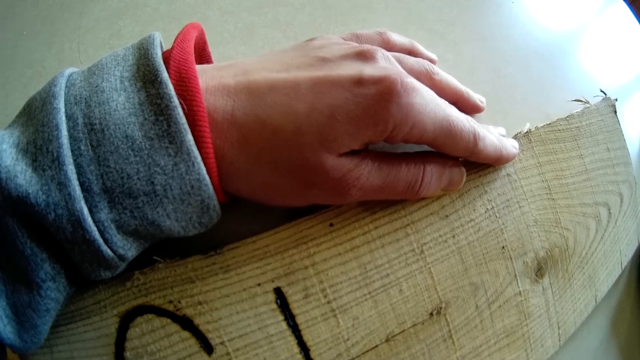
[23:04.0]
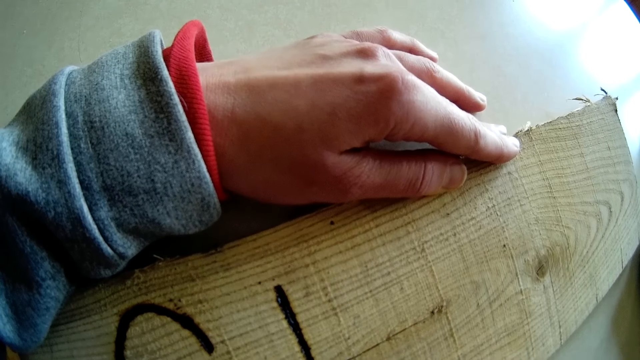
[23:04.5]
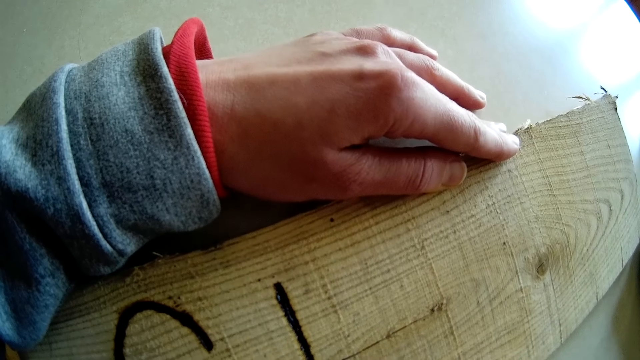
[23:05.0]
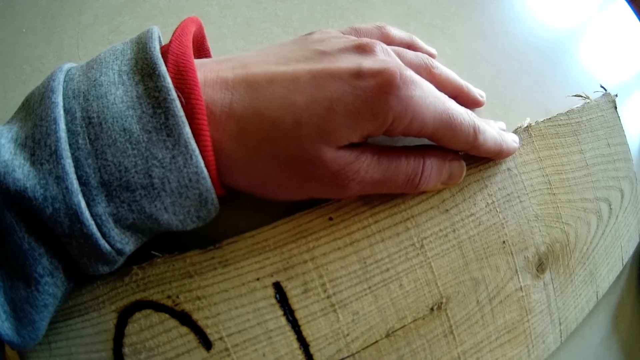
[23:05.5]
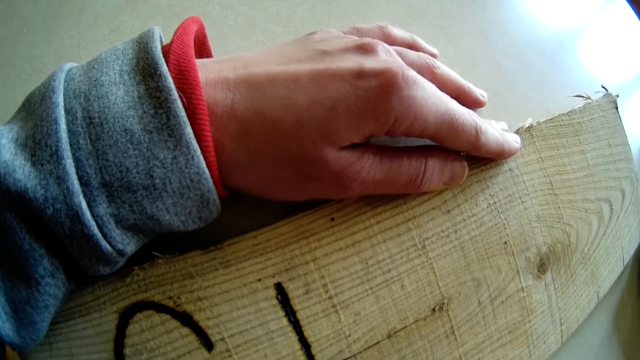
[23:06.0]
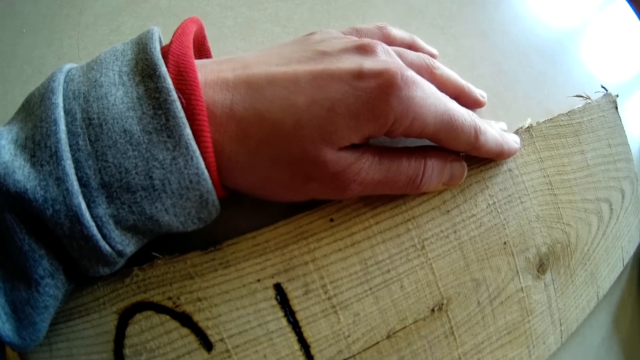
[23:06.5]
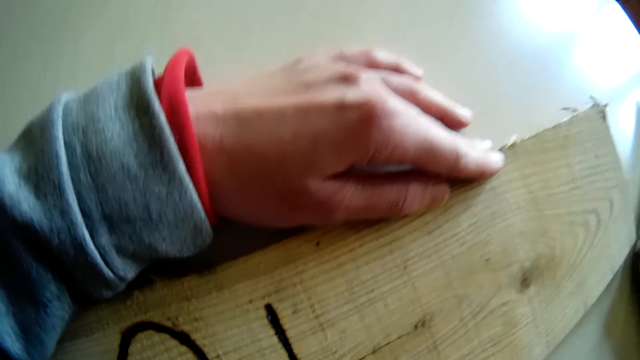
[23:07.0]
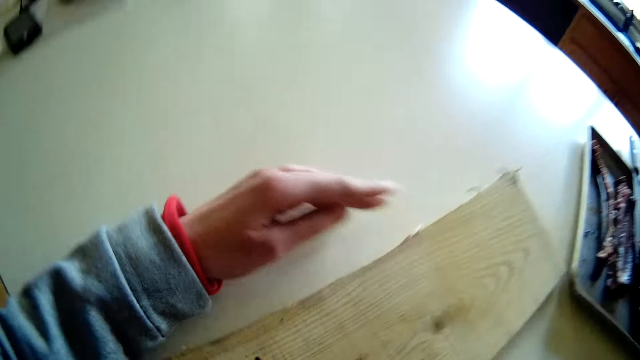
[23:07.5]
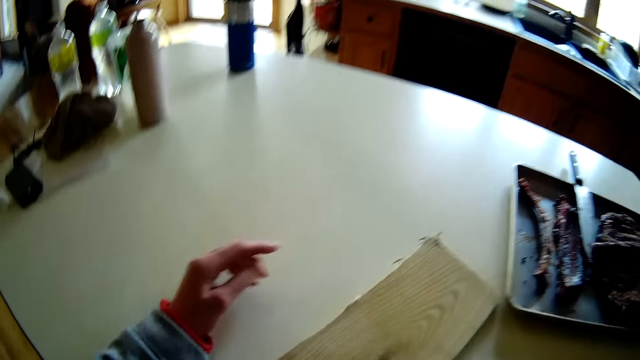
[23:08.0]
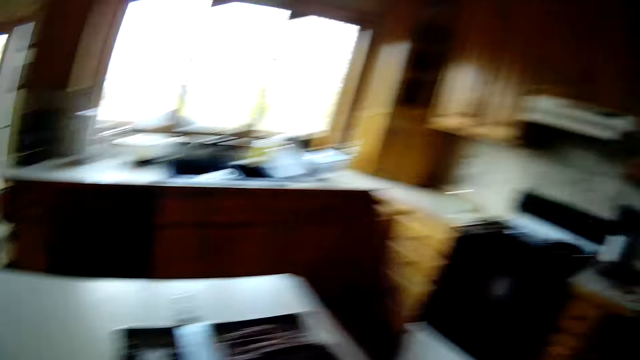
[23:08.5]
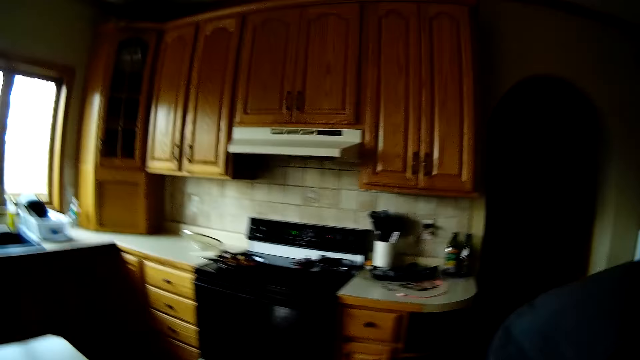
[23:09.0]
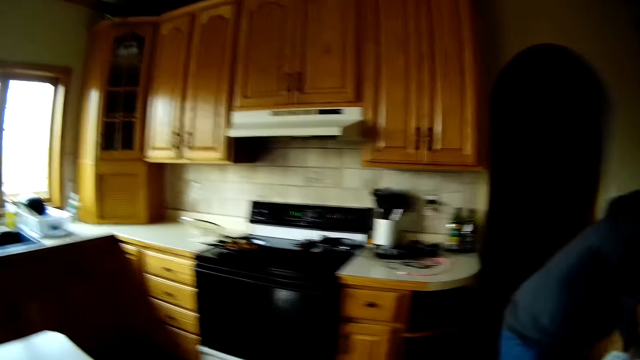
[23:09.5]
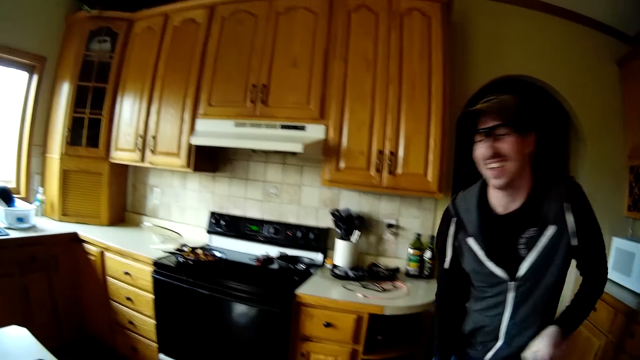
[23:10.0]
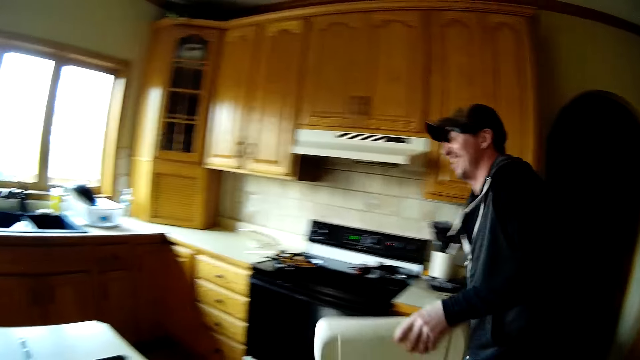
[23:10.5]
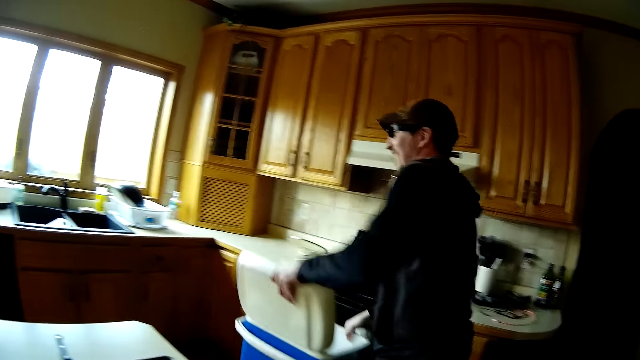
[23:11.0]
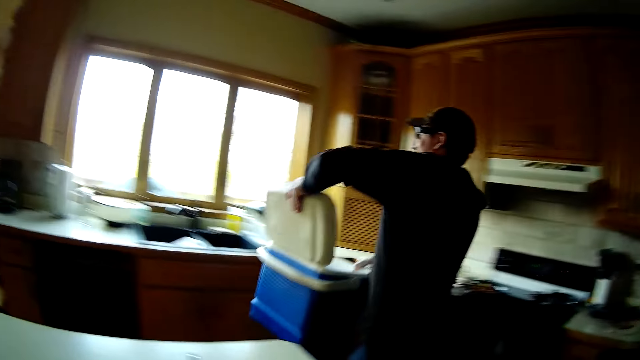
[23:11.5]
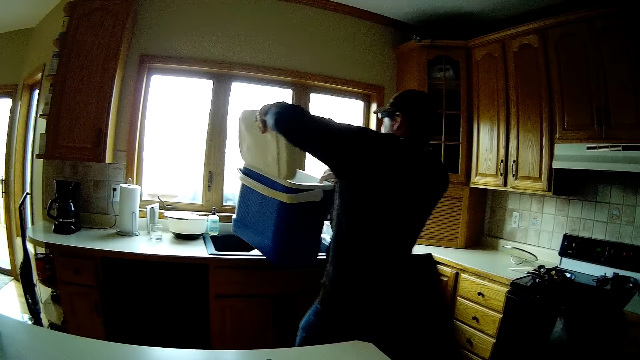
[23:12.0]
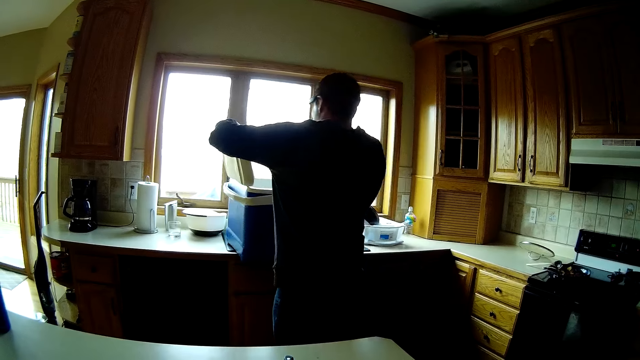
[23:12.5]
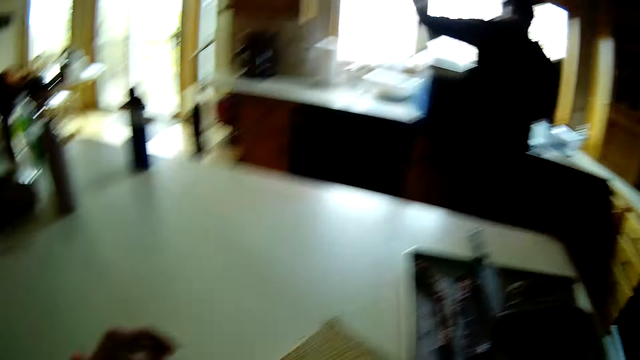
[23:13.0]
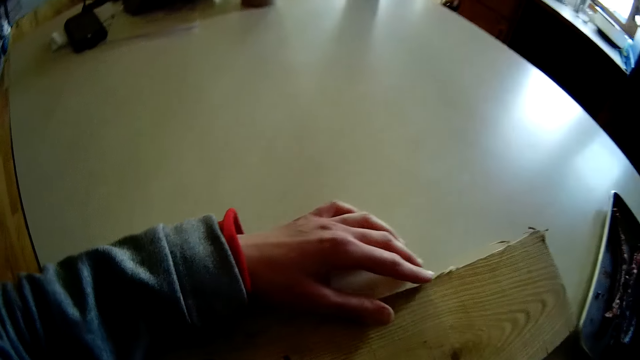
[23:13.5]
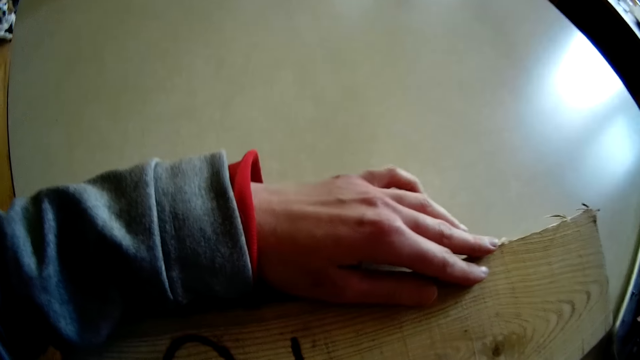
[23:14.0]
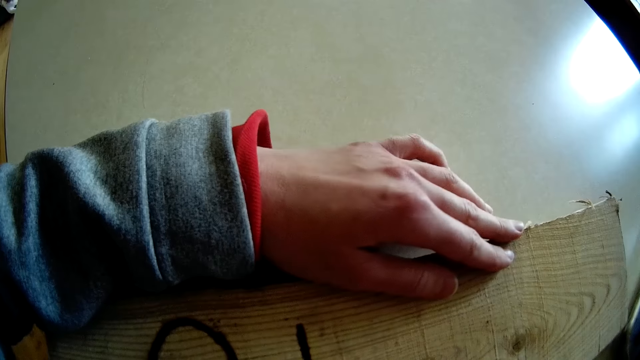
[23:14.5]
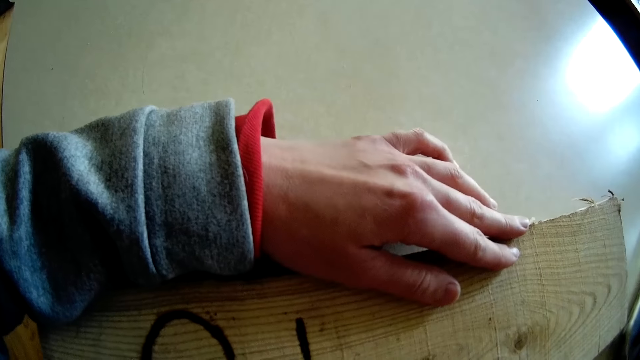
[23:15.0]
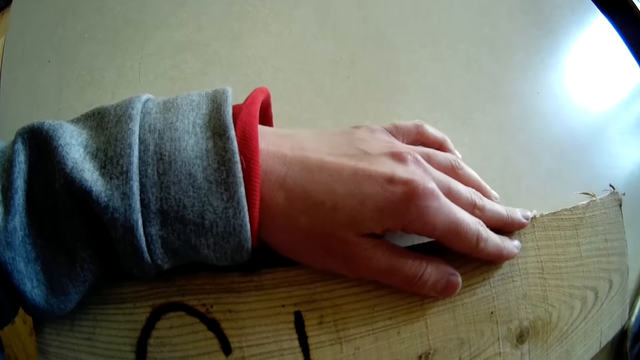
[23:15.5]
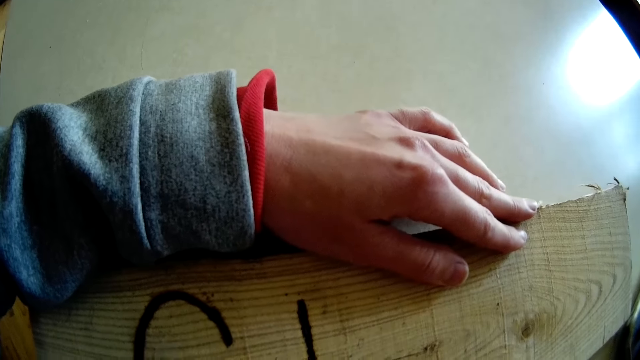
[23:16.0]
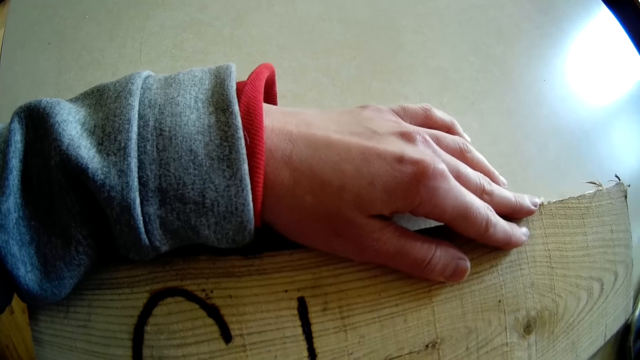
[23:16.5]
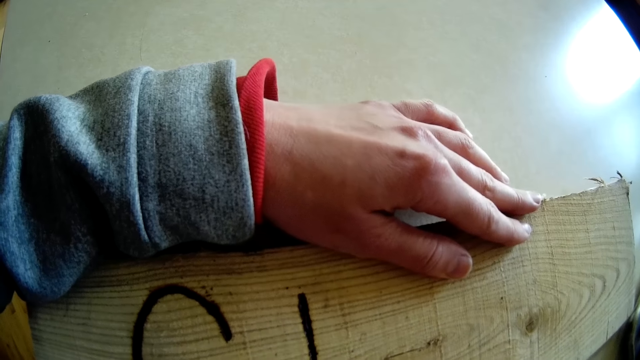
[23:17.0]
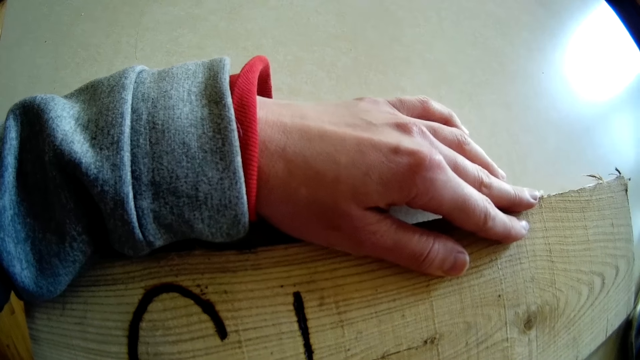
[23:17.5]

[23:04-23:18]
The camera wearer removes a hand on the wood. The man lifts a cooler from the ground with both of his hands, carries the cooler, and places the cooler on a sink in a kitchen counter with both of his hands. The camera wearer touches the wood.

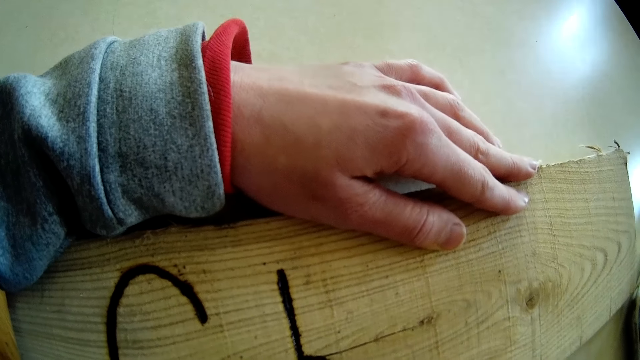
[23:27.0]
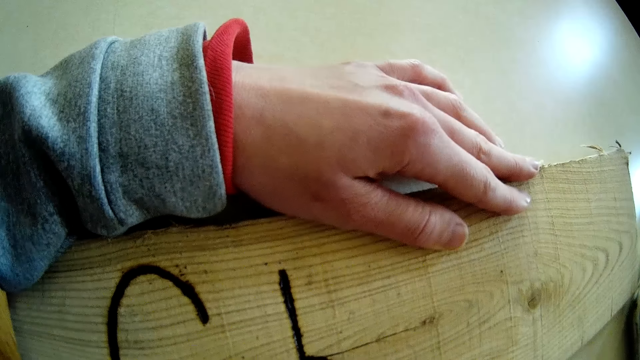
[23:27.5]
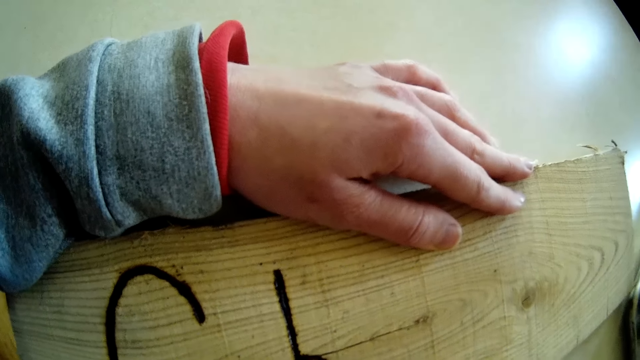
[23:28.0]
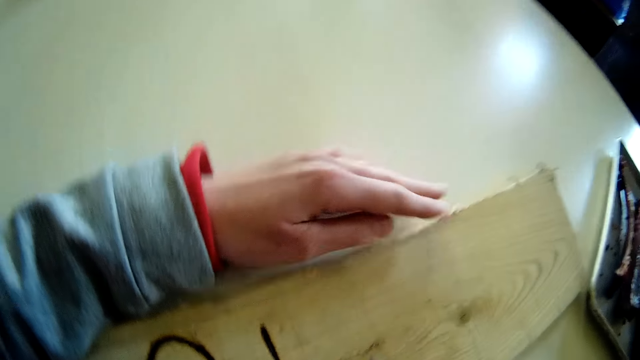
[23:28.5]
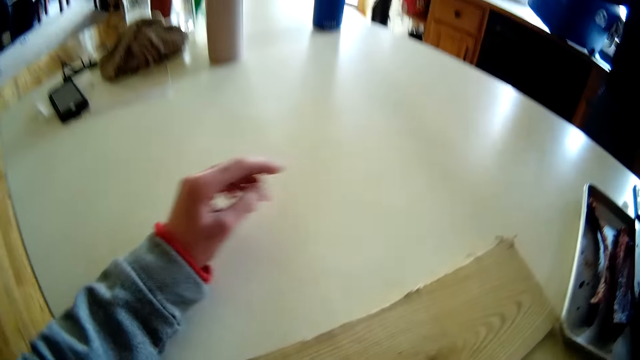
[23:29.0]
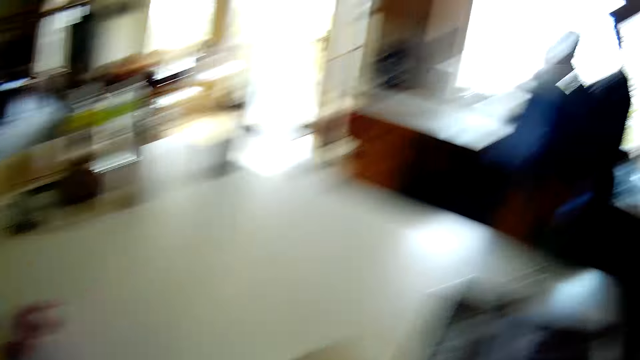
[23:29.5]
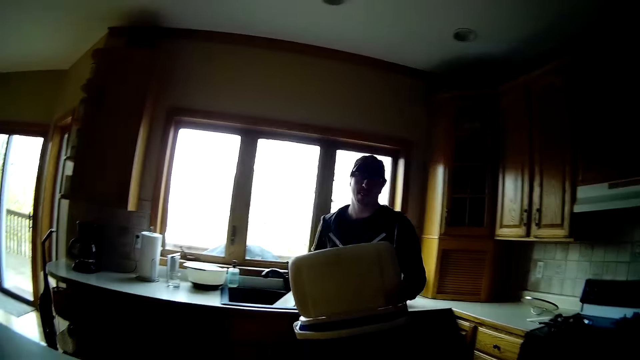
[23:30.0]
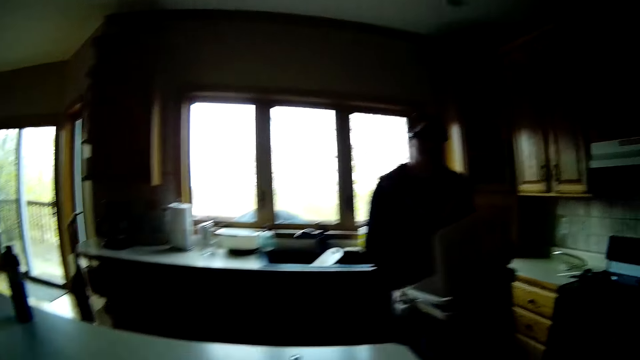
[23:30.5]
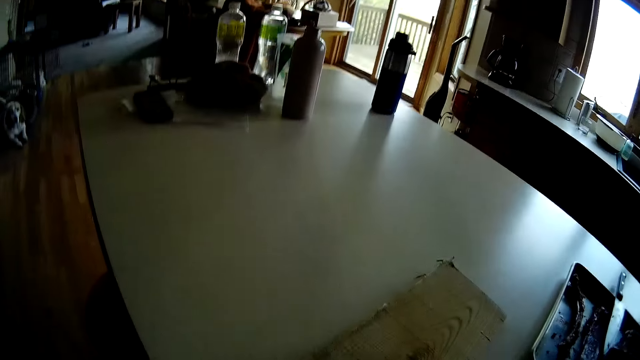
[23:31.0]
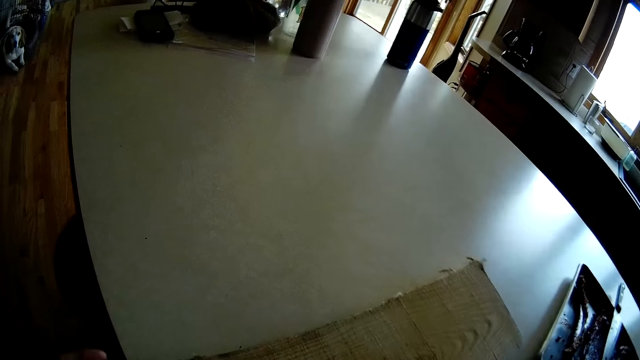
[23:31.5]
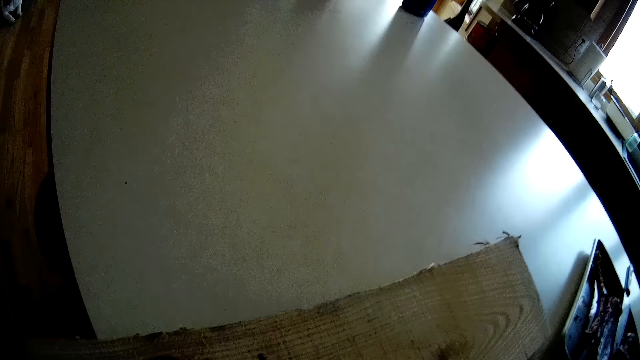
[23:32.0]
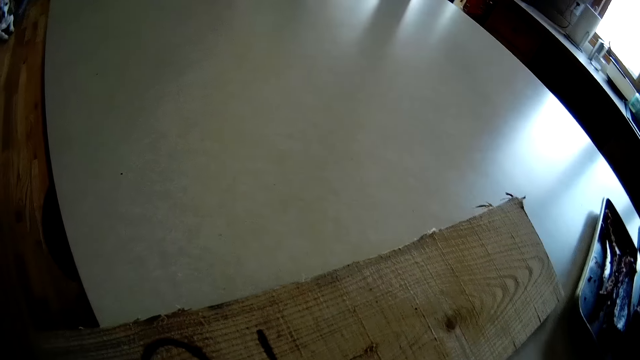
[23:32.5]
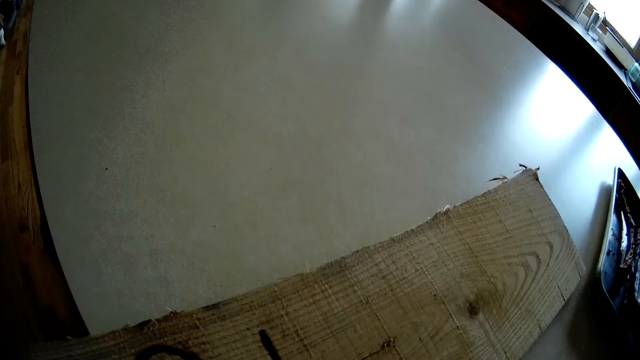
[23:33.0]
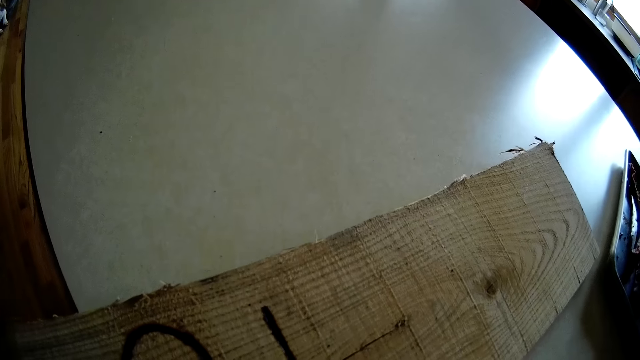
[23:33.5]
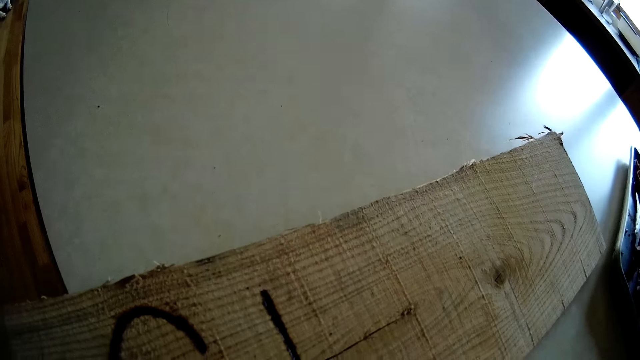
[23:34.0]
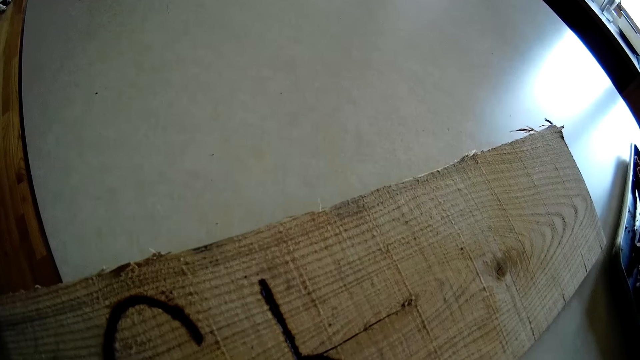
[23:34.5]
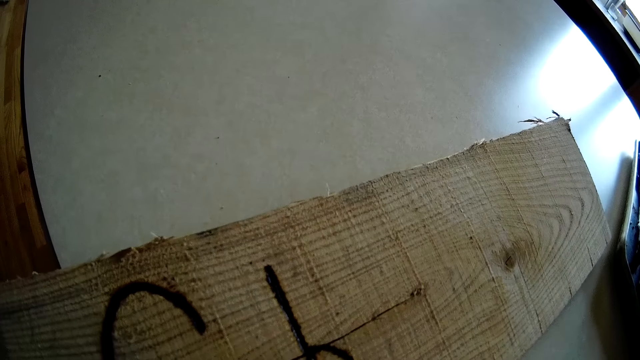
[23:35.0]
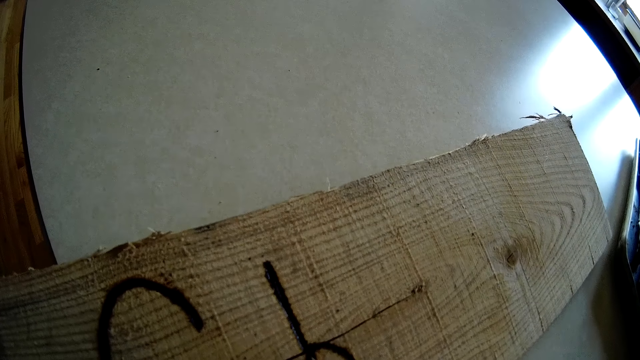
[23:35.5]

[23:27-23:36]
The camera wearer removes her left hand from the plank of wood. The man lifts the cooler from the kitchen counter with both of his hands and moves the cooler with both of his hands. The camera wearer removes her left hand from the table. She turns the plank of wood on the table with her left hand.
